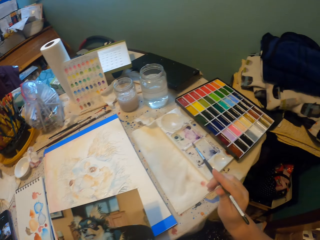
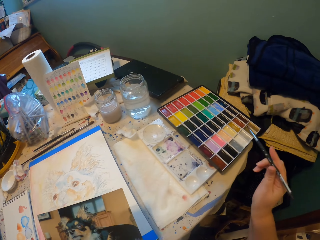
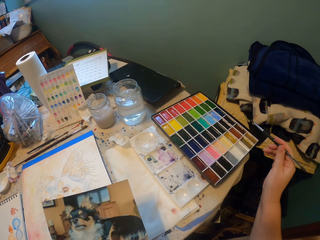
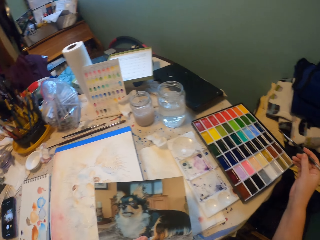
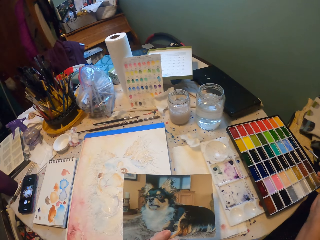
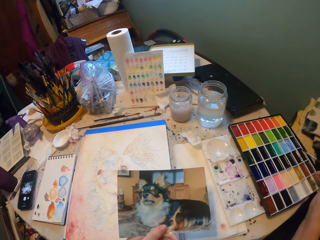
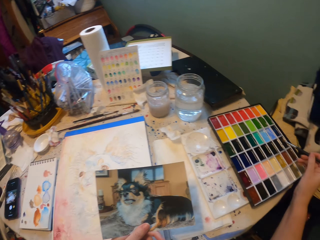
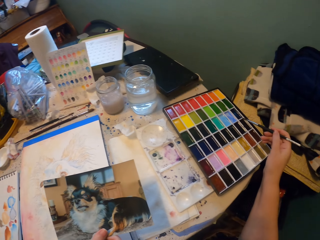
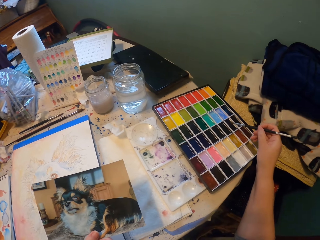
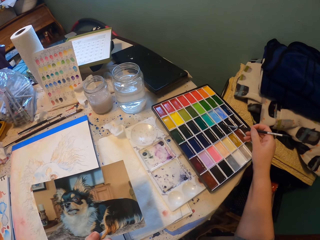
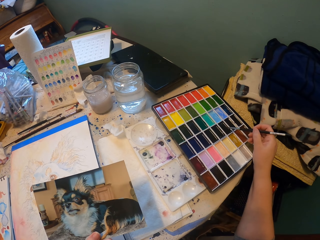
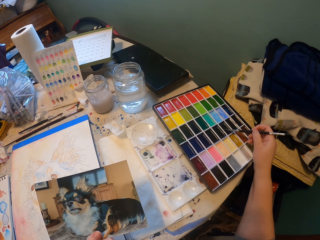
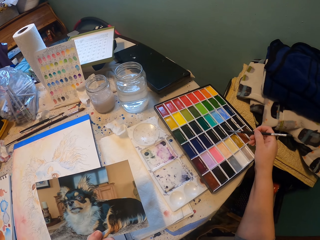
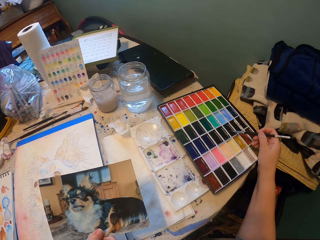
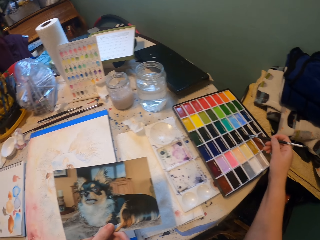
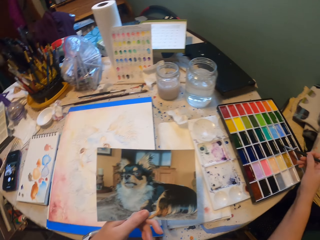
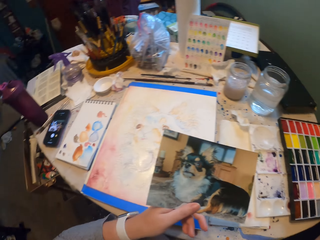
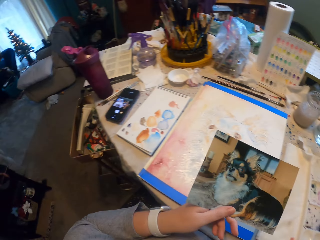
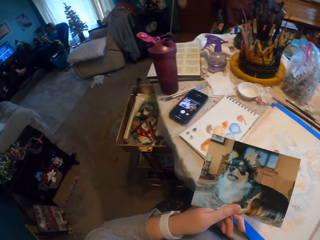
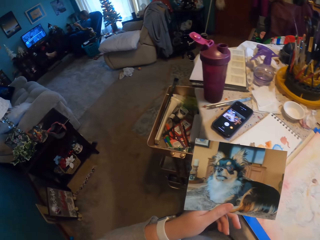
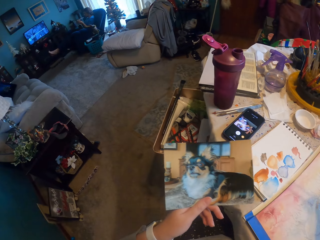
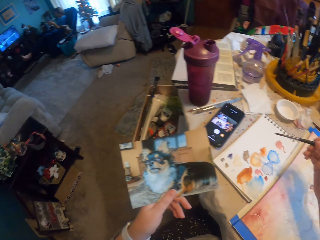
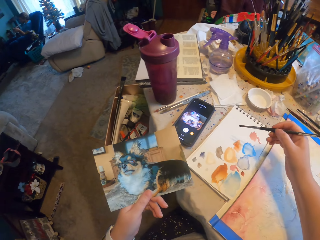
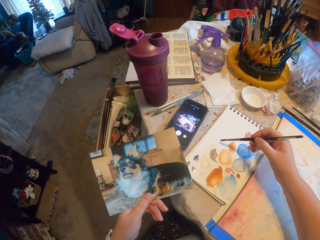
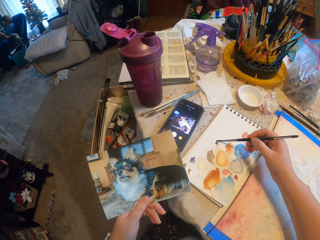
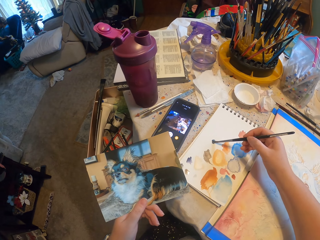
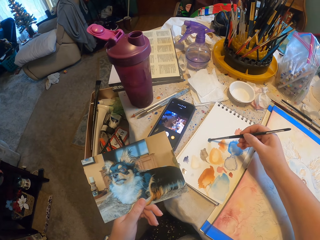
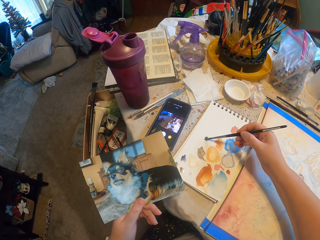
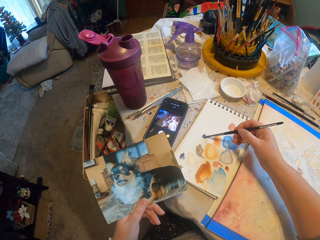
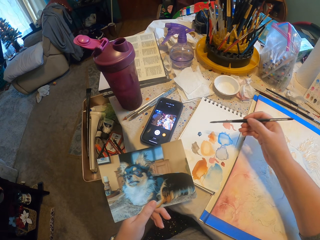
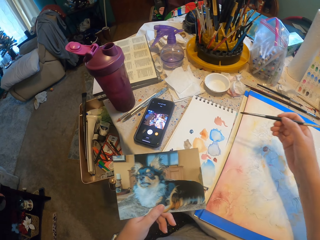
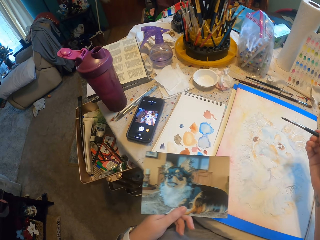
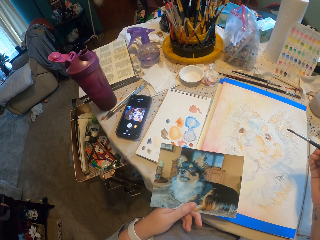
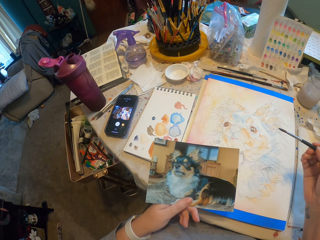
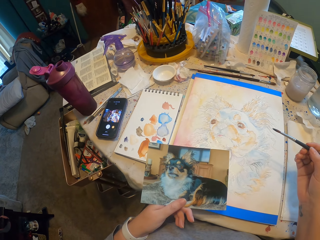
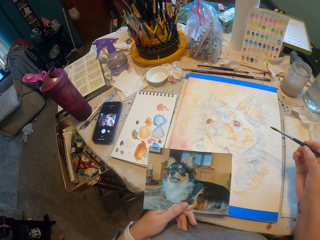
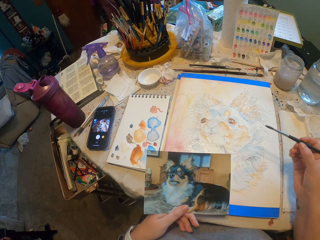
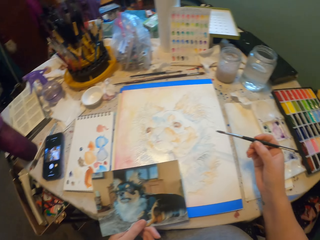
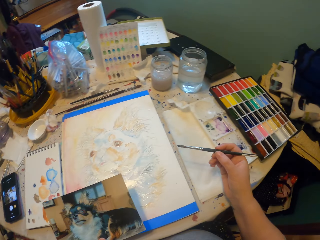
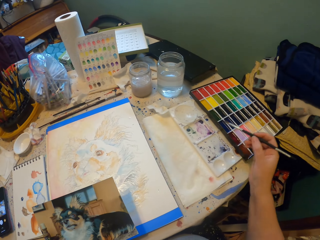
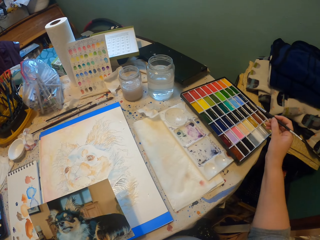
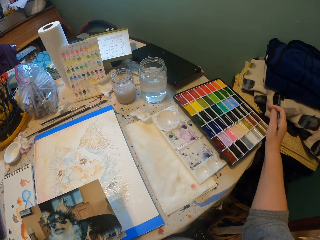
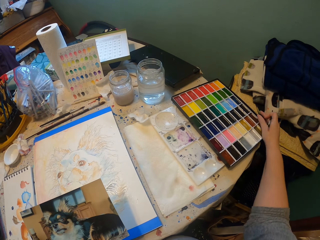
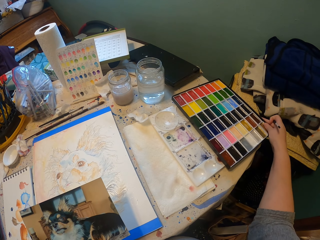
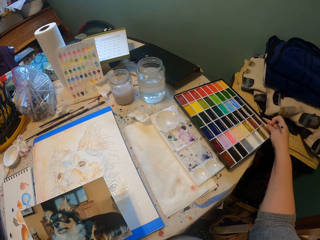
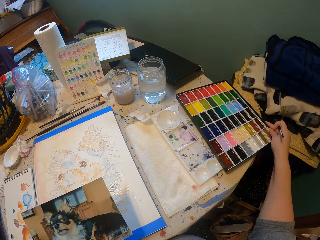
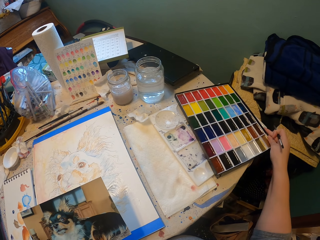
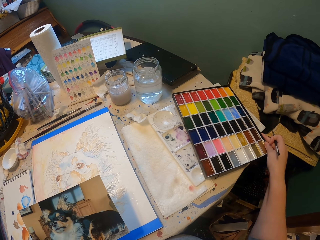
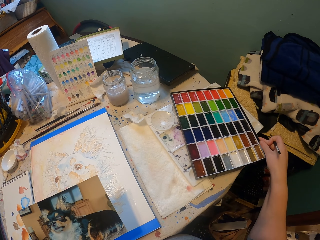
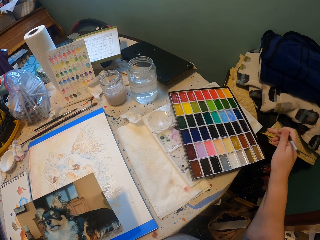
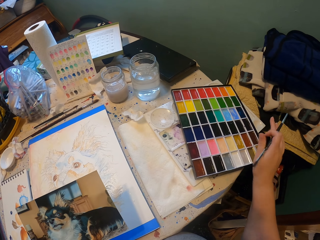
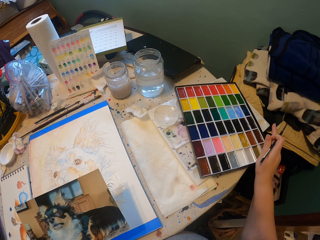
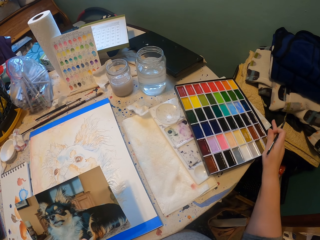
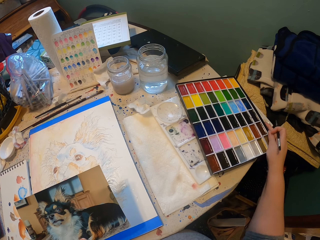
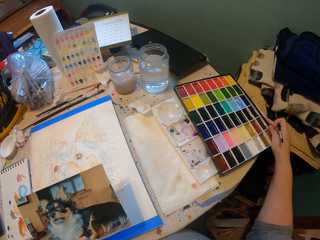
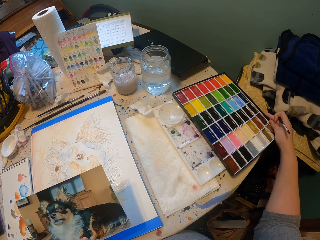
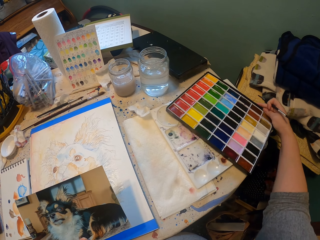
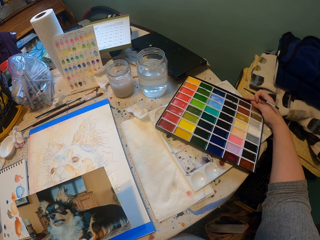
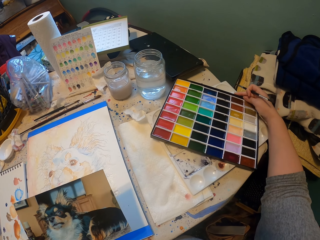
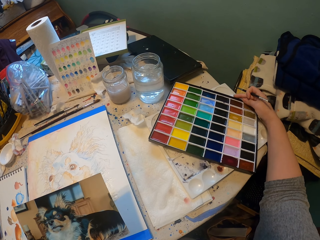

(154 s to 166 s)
The camera wearer takes a picture. They pick the color from the palette using a brush. They rub the brush on the watercolor. They mix the color on the board. They rub the brush on a paper. They look on the picture.

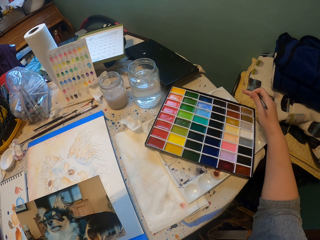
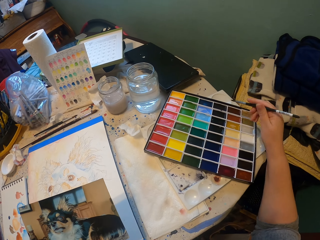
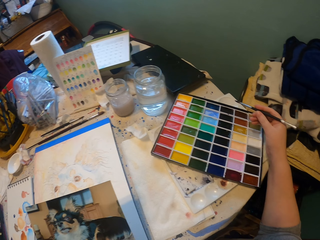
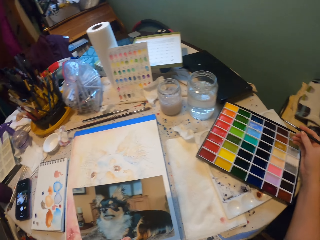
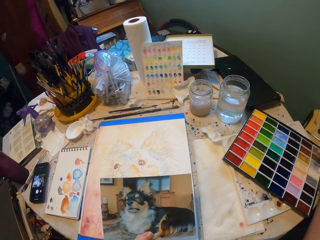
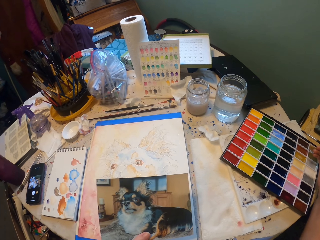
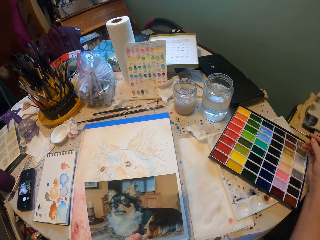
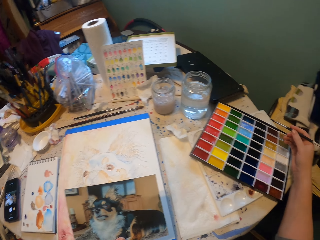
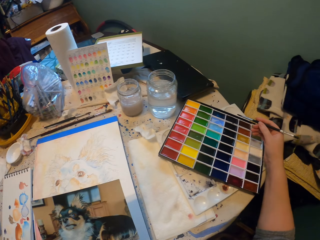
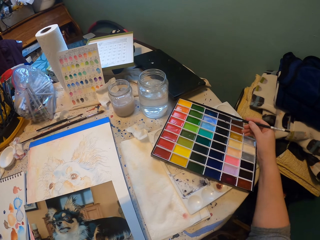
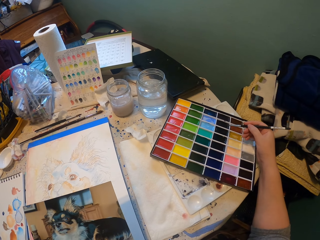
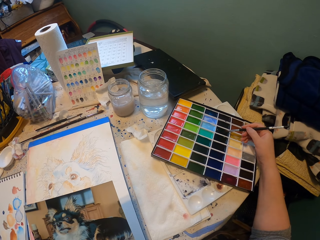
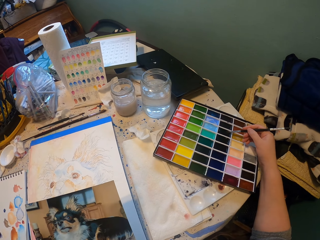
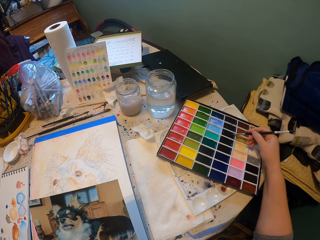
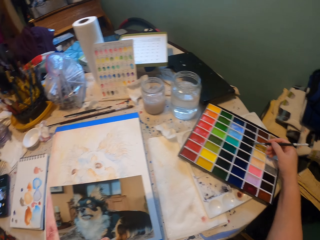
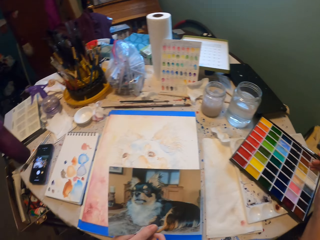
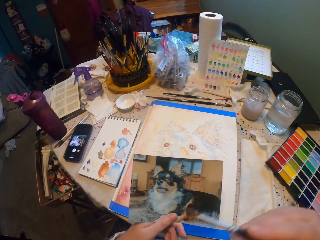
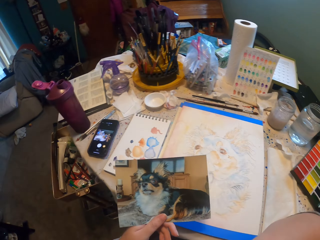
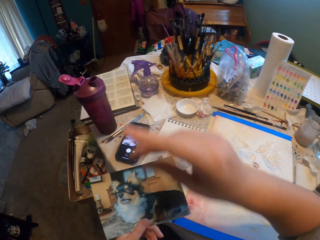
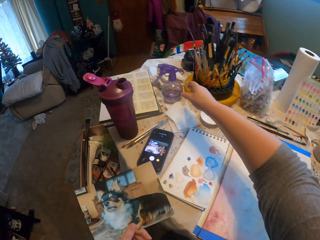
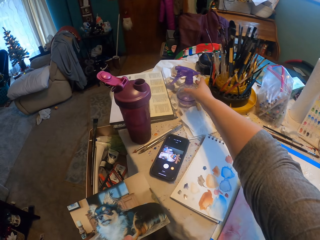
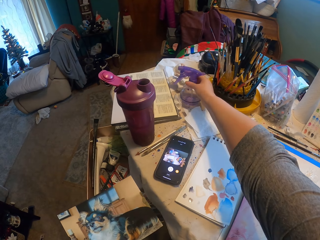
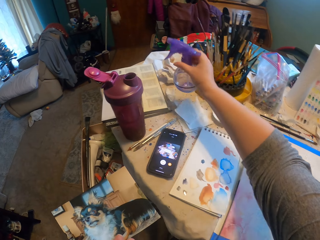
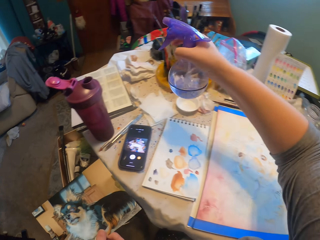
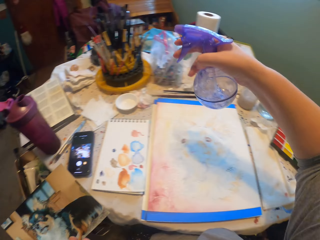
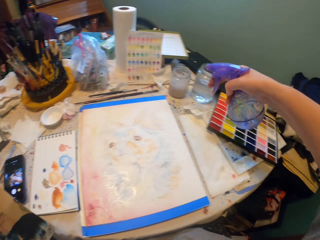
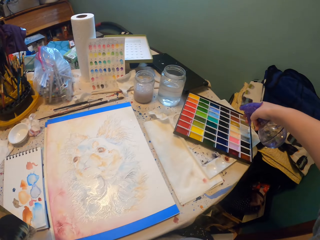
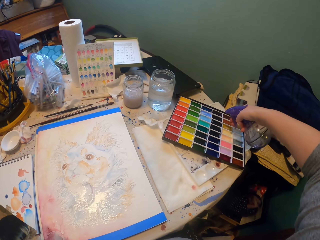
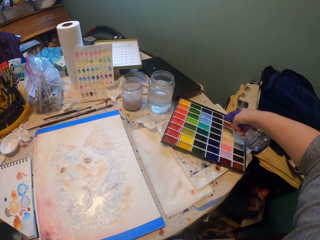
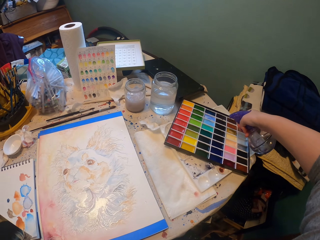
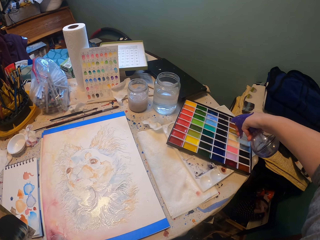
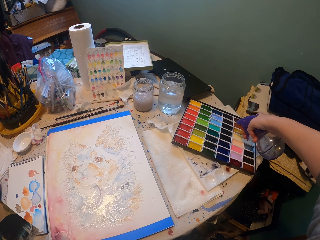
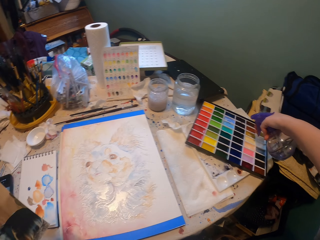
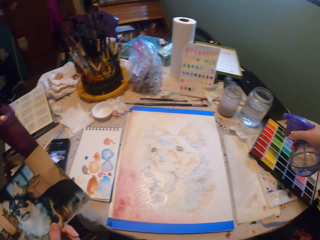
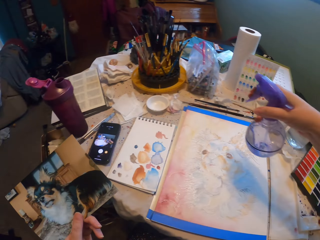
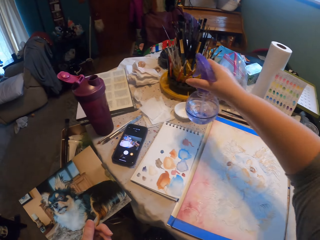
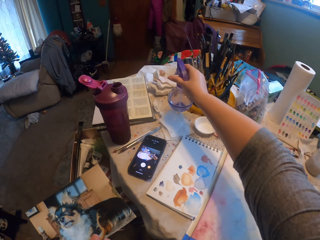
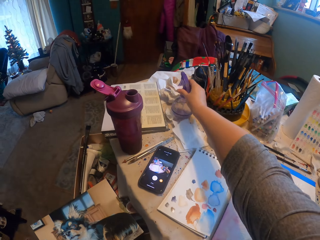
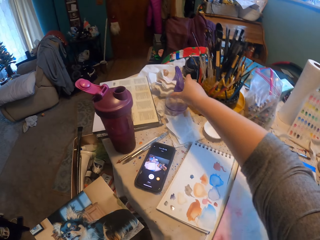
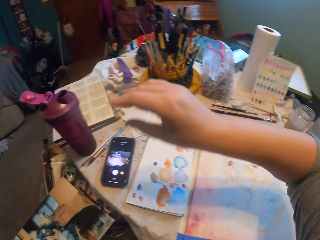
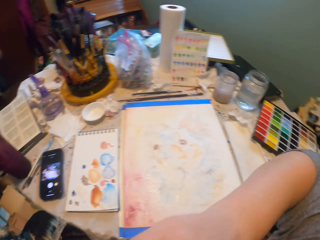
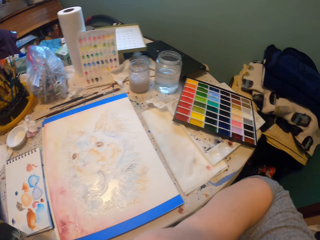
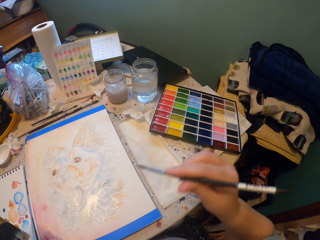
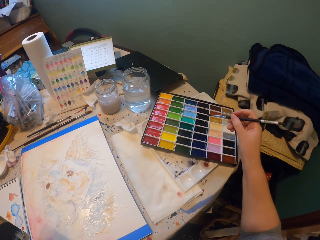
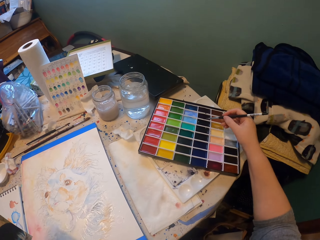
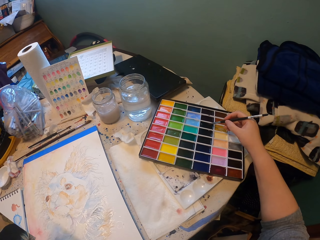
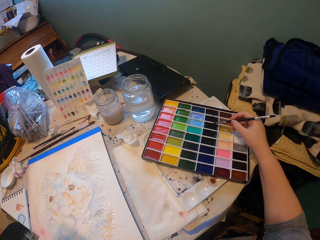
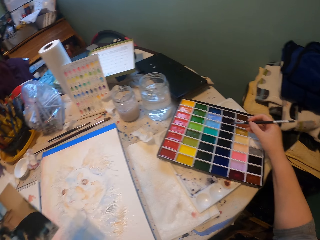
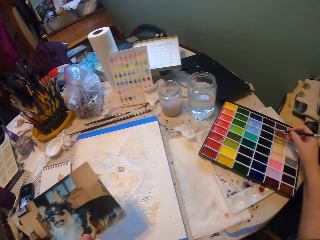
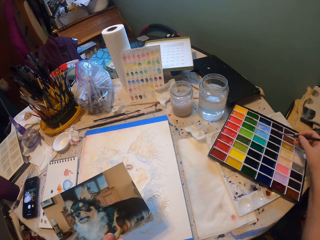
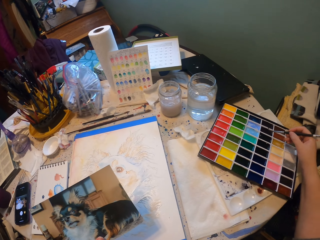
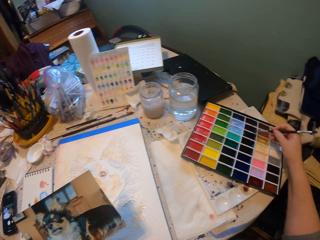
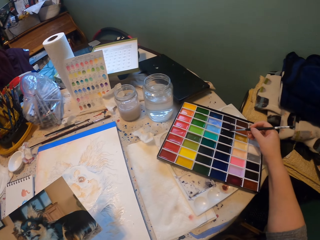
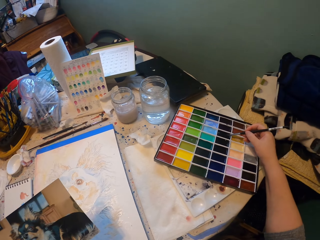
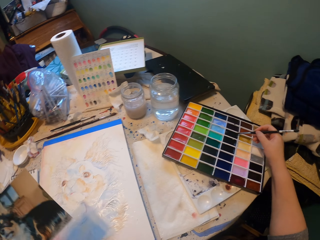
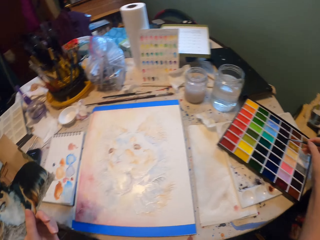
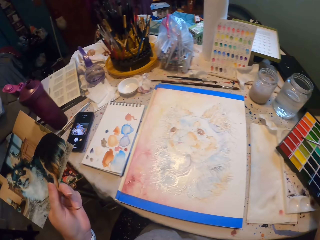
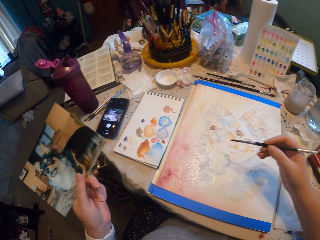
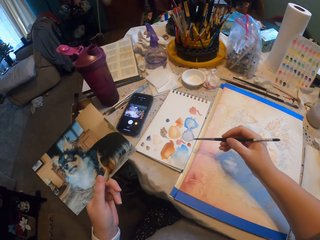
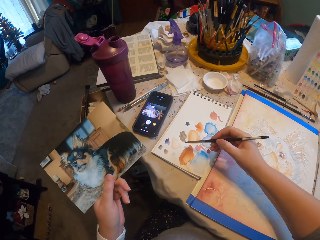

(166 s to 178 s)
The camera wearer turns the watercolor tray. They rub the brush on the watercolor. They pick up the spray bottle. They spray the colors in the palette. They put the spray bottle down. They pick the color from the palette using the brush. They look on the picture. They rub the brush on the watercolor.
